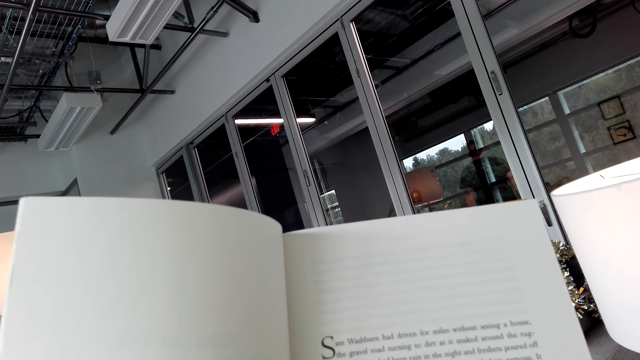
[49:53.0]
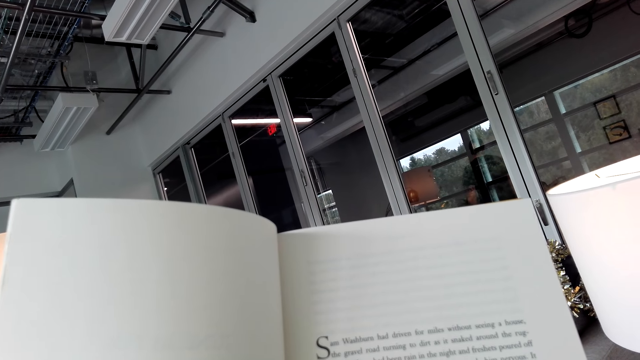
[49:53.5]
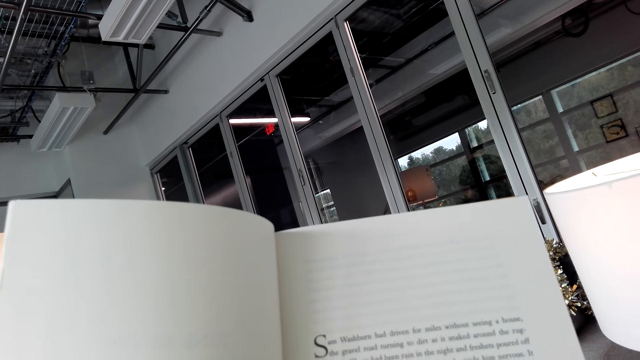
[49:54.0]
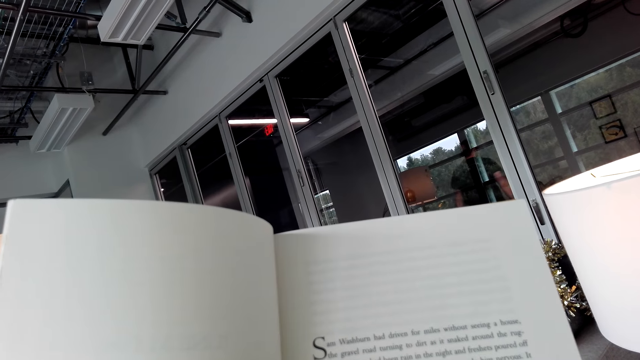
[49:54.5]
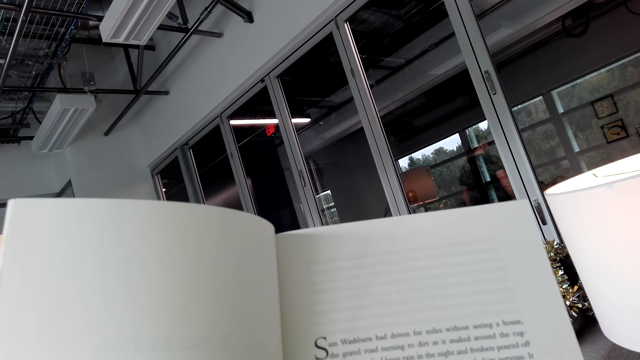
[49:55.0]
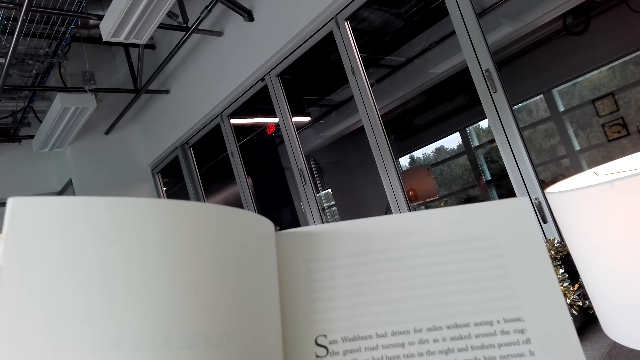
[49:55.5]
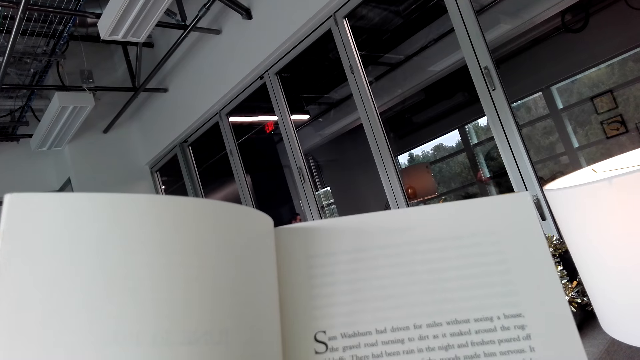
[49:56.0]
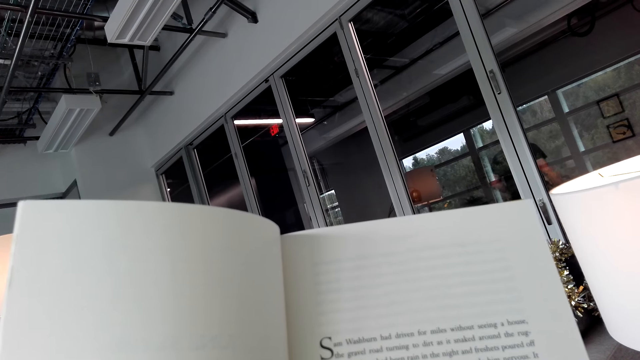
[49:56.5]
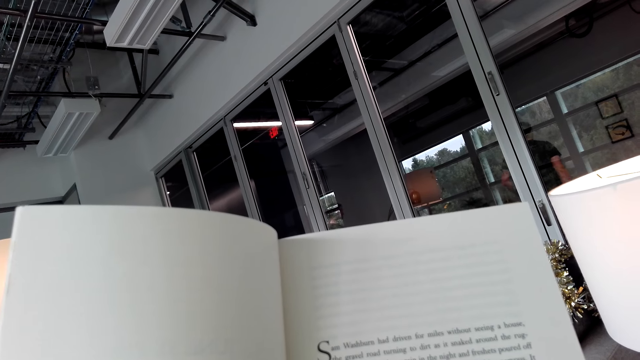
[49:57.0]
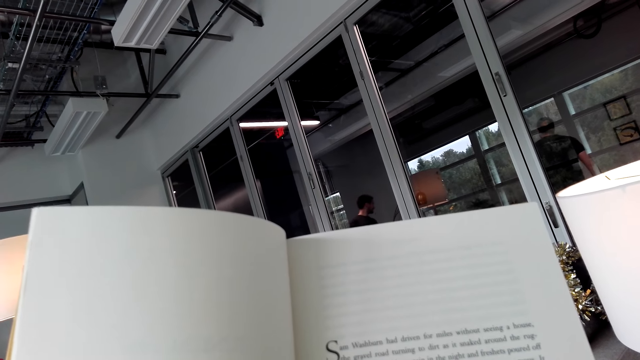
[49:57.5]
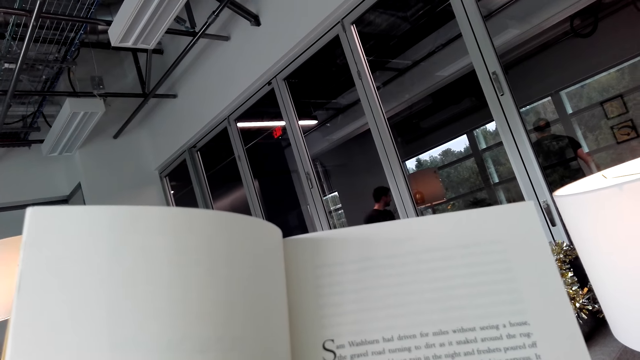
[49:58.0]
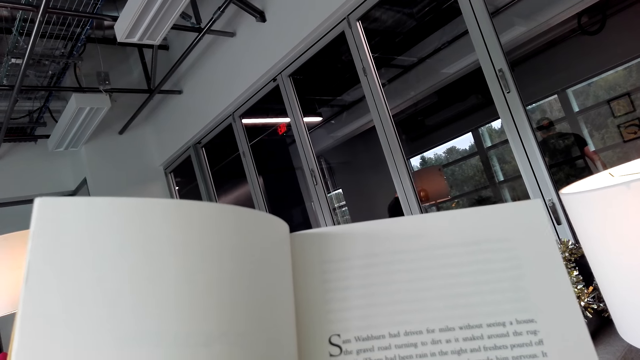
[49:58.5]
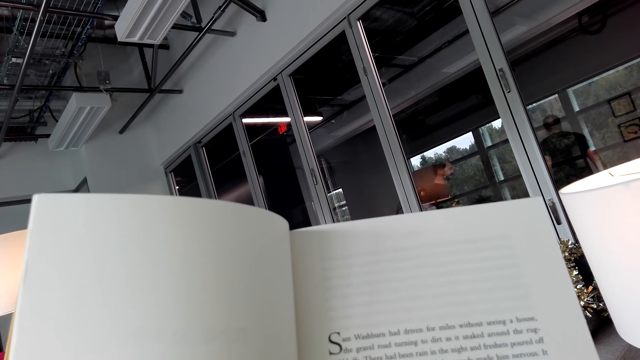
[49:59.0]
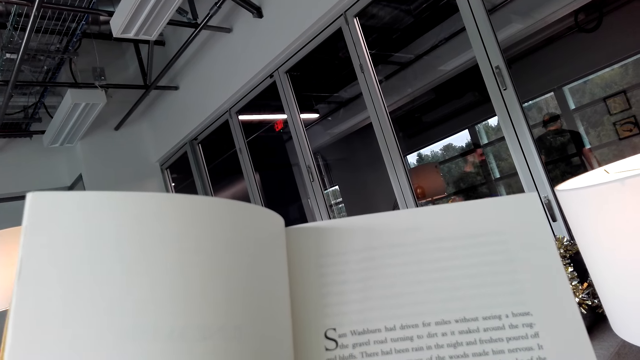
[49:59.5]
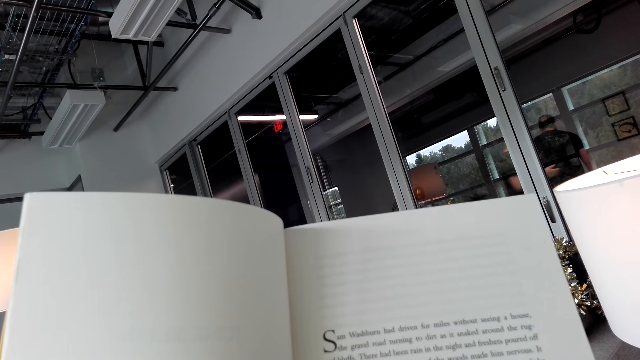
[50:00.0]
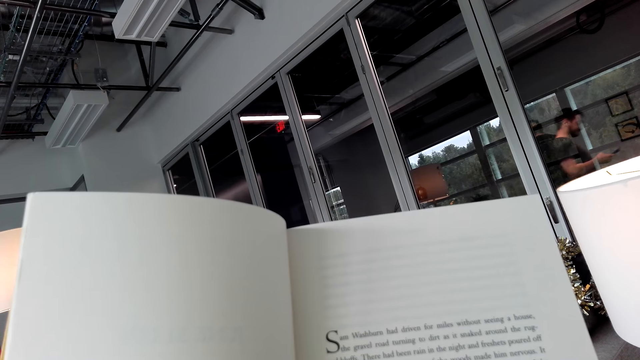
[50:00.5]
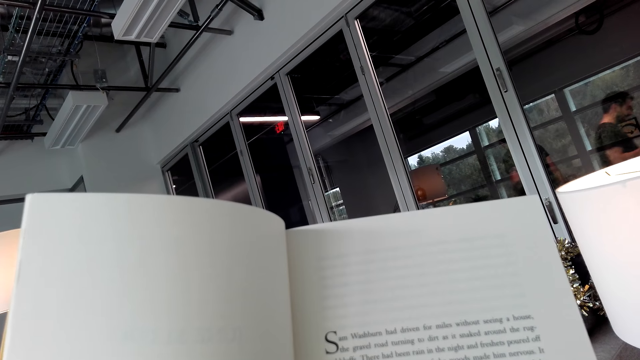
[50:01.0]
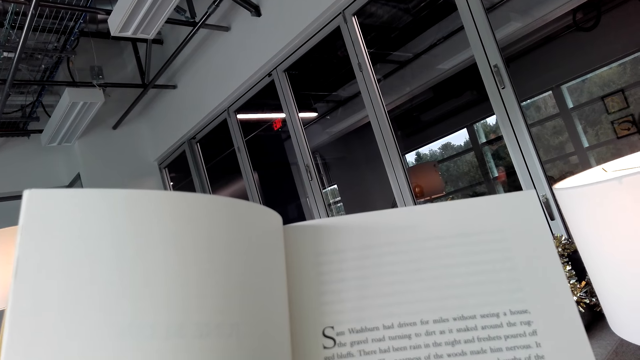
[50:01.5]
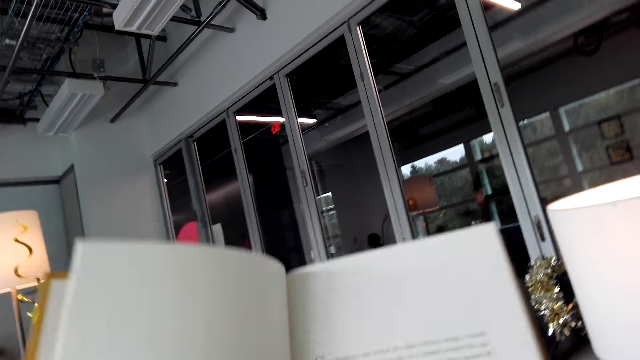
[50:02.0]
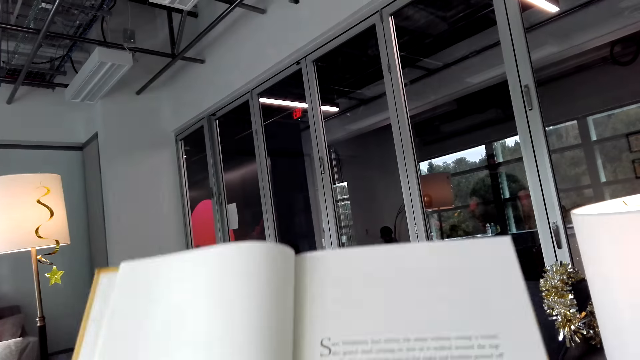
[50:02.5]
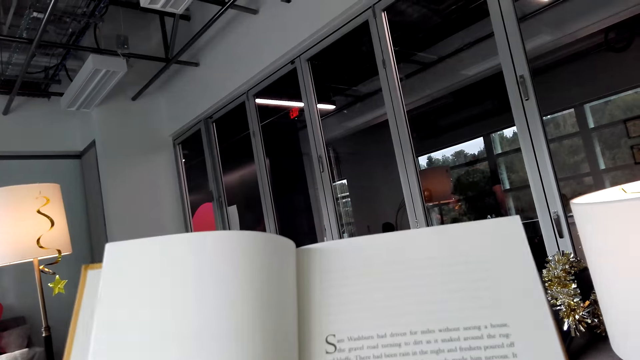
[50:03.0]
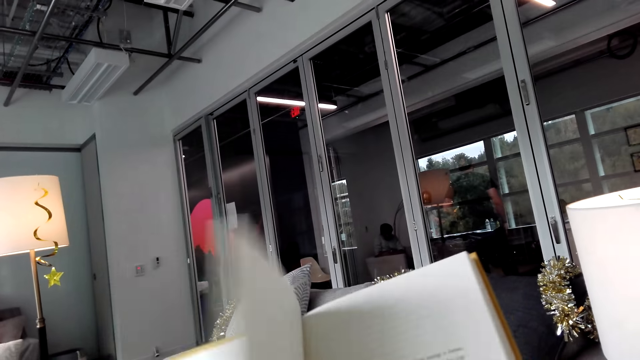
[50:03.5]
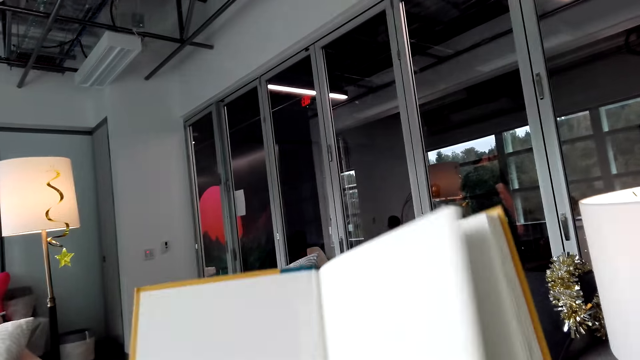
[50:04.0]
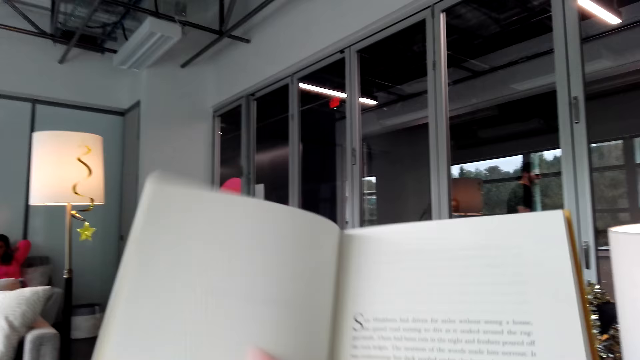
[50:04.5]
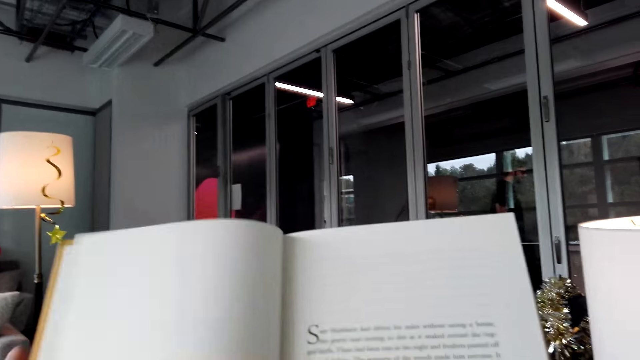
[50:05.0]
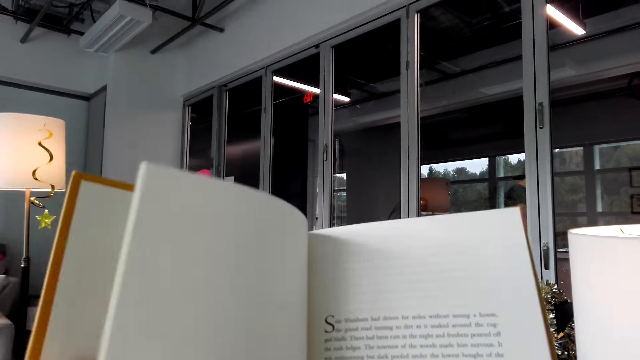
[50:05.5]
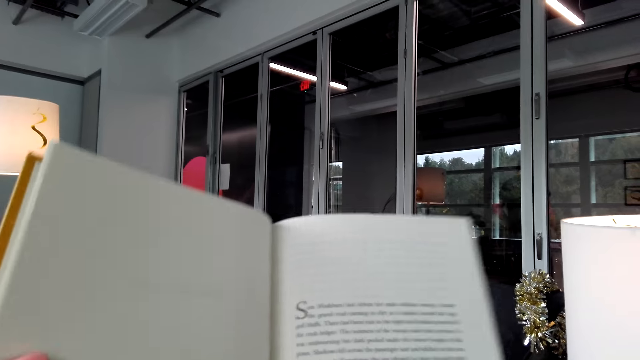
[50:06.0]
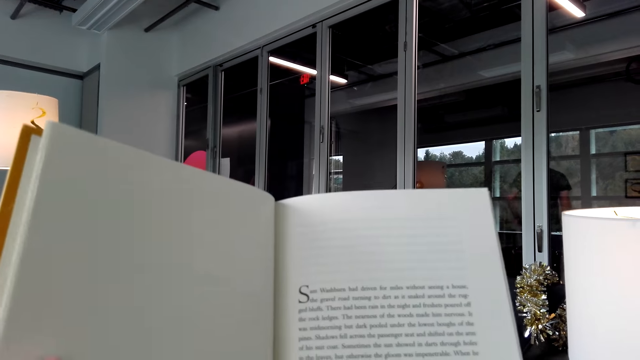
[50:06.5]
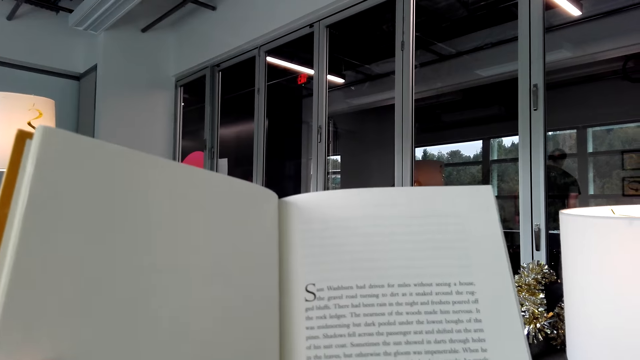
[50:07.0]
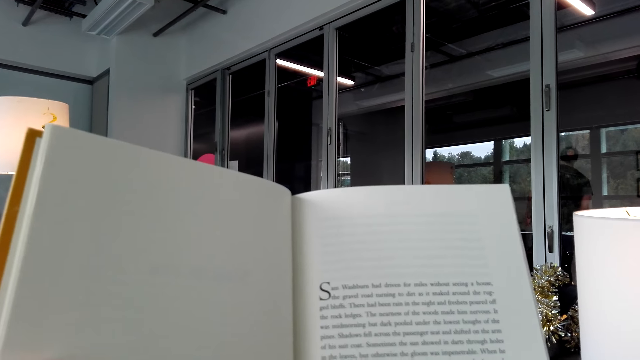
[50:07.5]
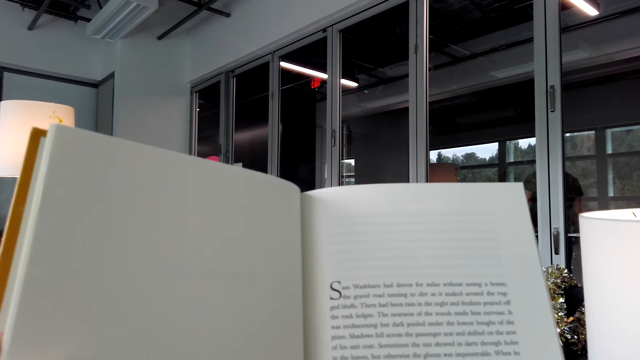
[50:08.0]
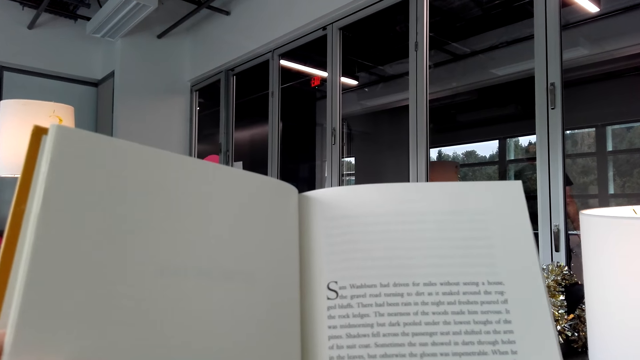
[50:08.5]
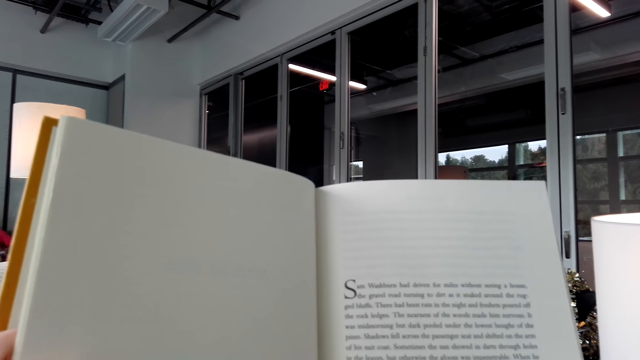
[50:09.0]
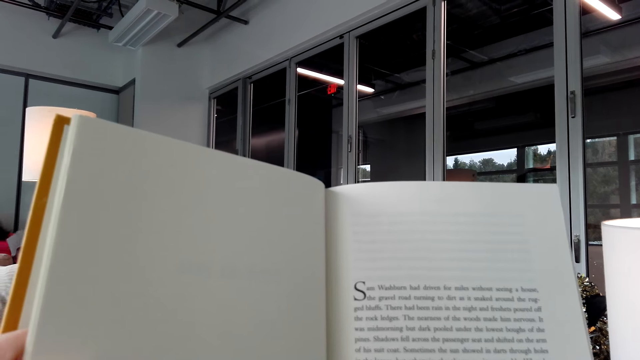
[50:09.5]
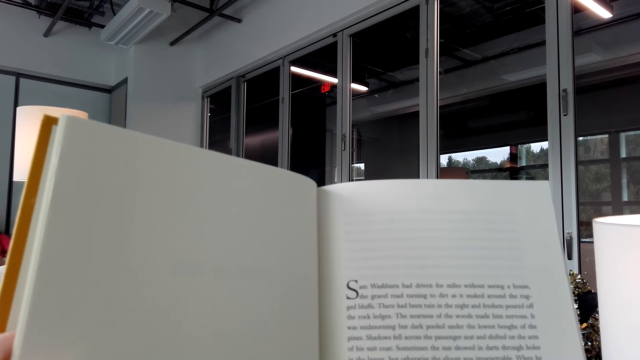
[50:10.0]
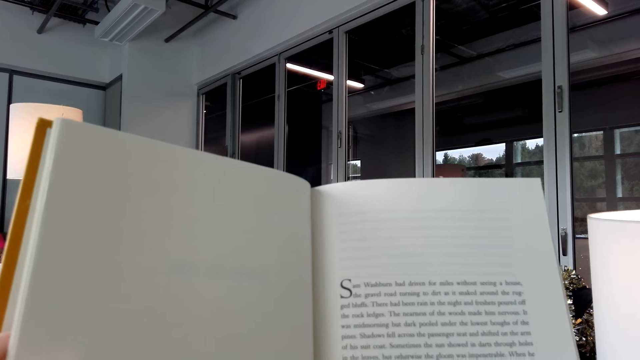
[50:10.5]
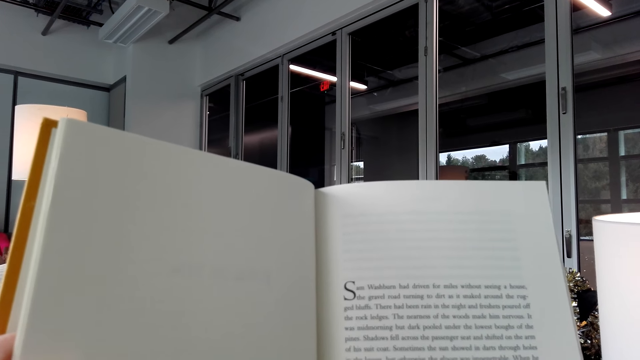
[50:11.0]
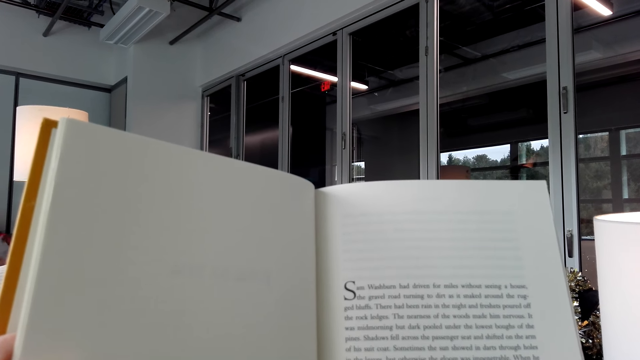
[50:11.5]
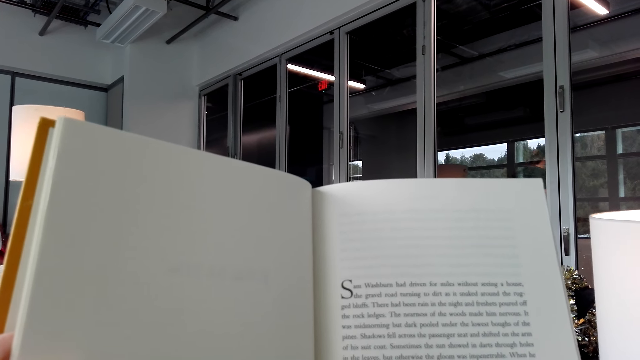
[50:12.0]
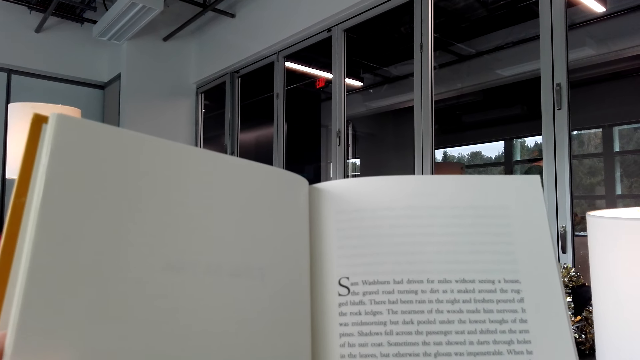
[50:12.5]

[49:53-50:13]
The camera wearer turns several pages. They open the book. They turn several pages again. They read the book.
